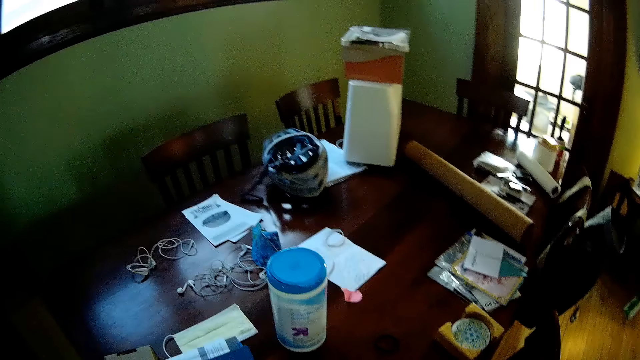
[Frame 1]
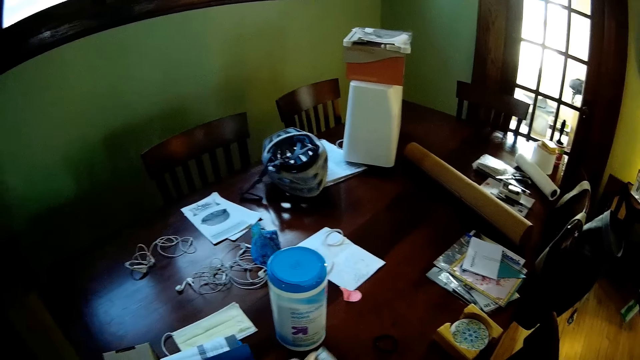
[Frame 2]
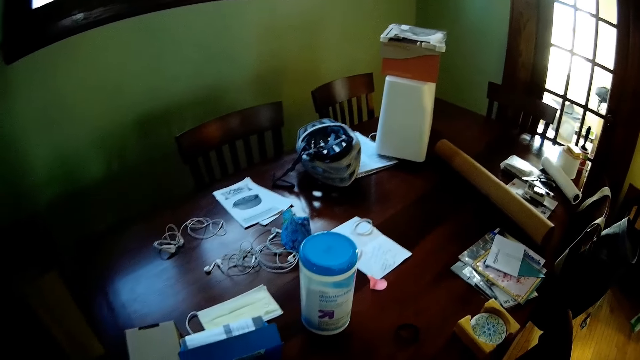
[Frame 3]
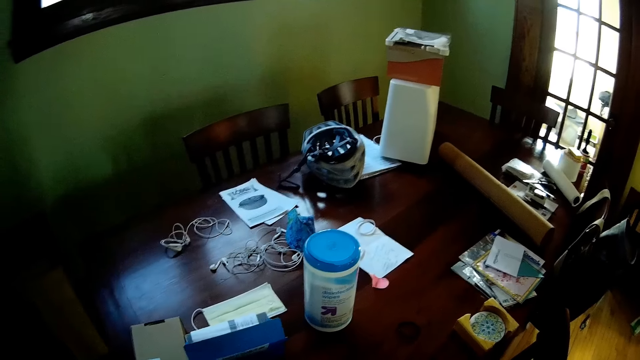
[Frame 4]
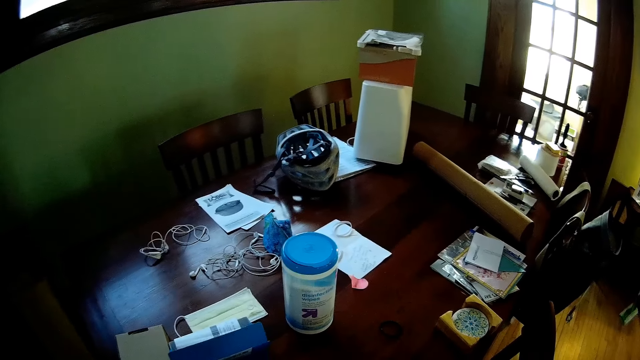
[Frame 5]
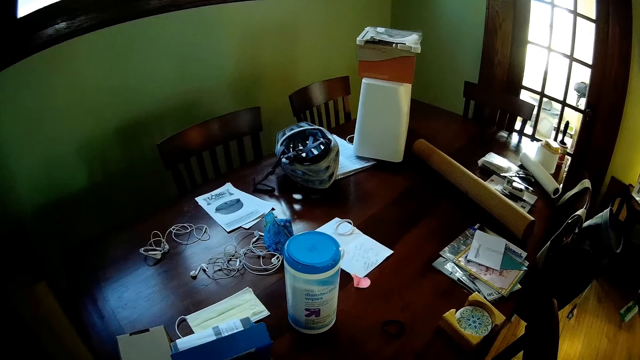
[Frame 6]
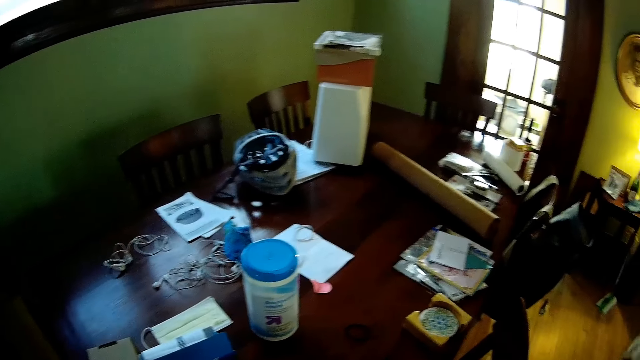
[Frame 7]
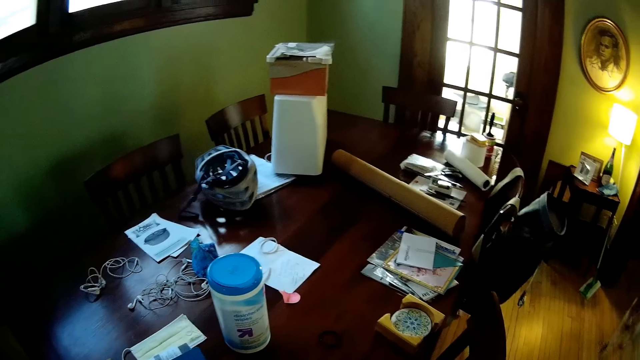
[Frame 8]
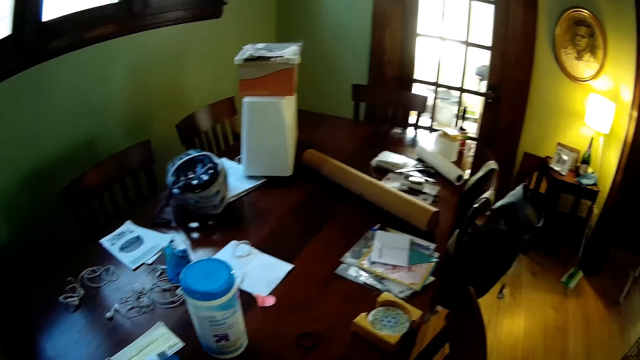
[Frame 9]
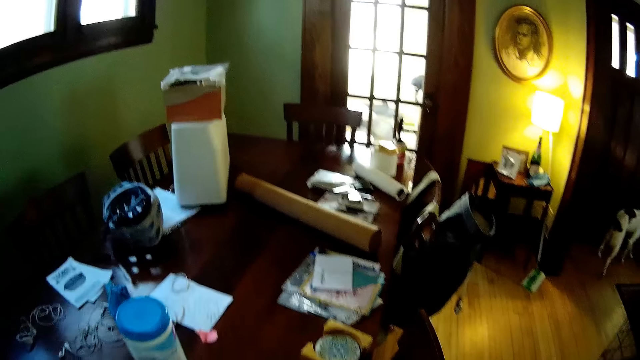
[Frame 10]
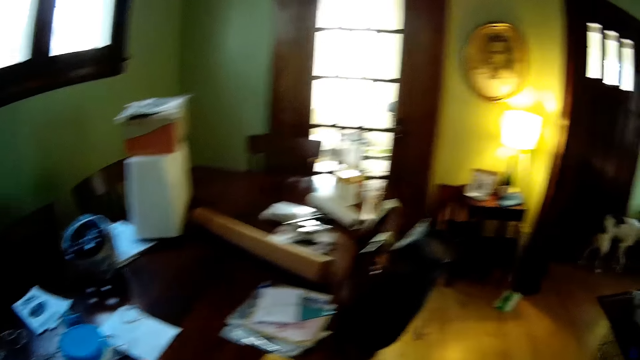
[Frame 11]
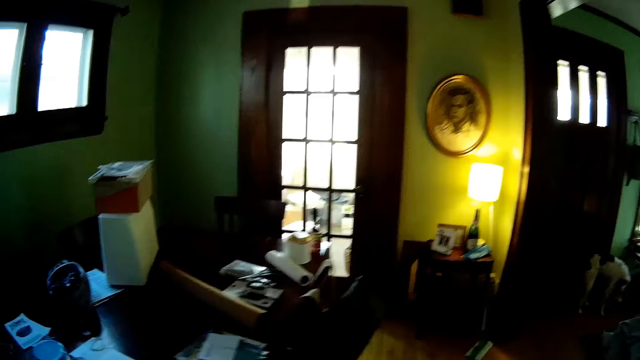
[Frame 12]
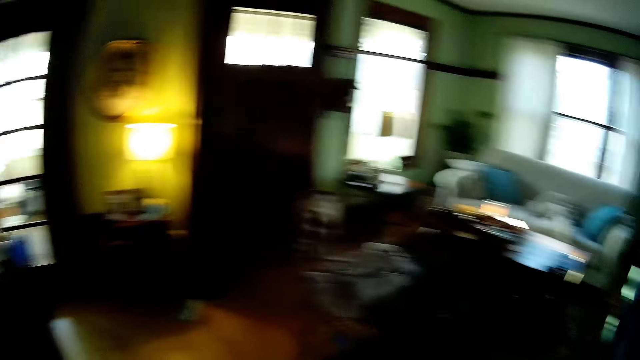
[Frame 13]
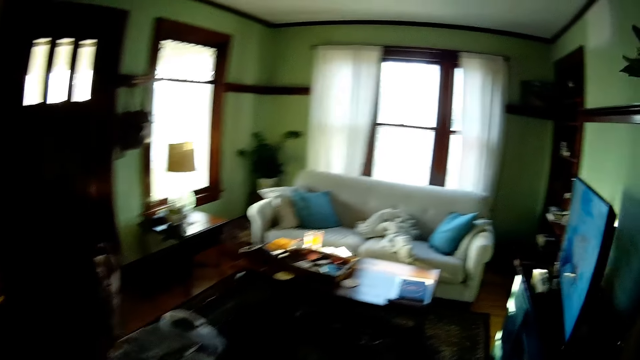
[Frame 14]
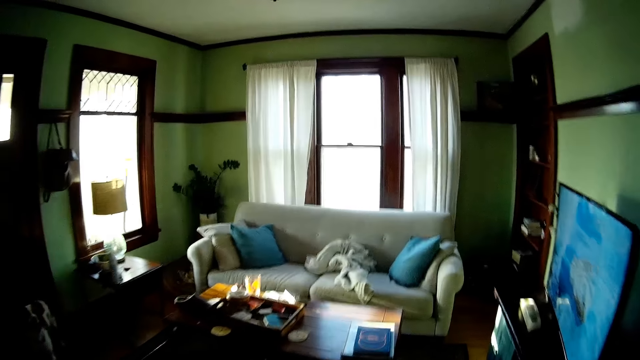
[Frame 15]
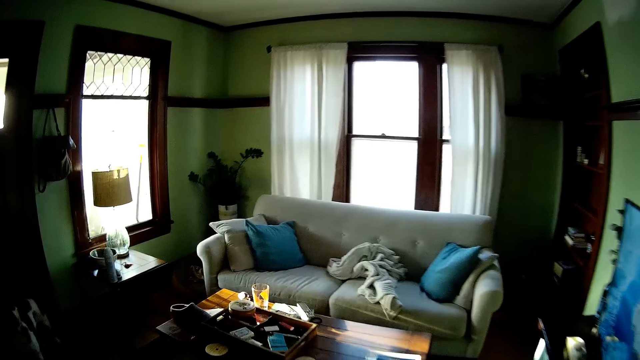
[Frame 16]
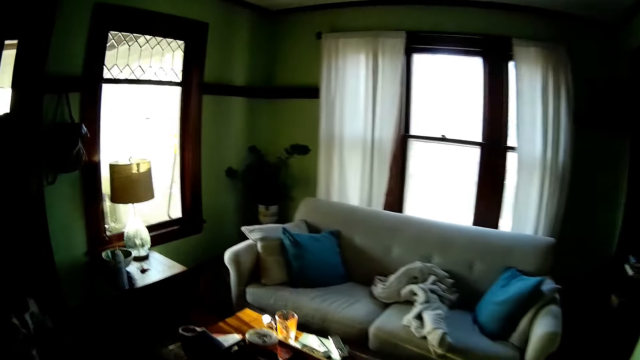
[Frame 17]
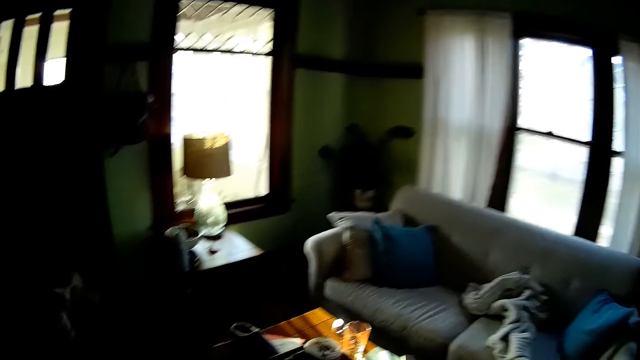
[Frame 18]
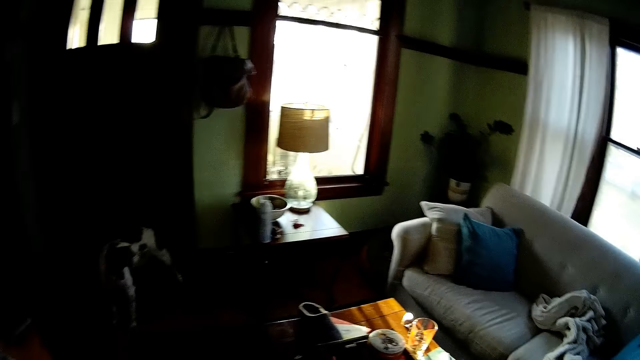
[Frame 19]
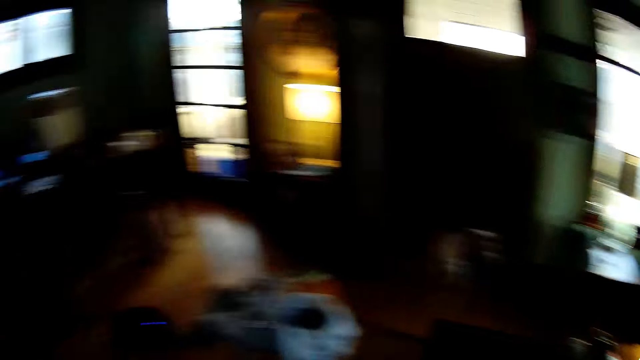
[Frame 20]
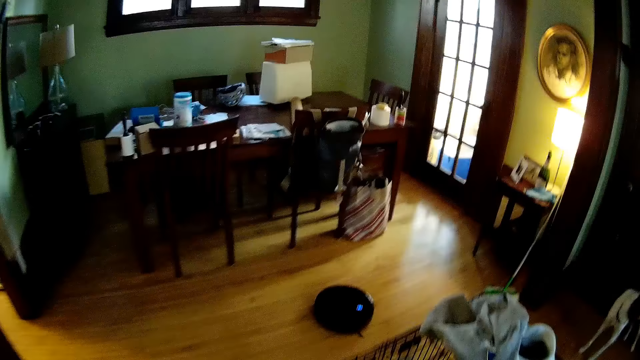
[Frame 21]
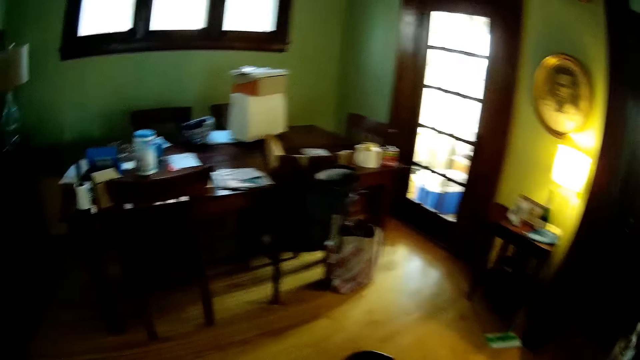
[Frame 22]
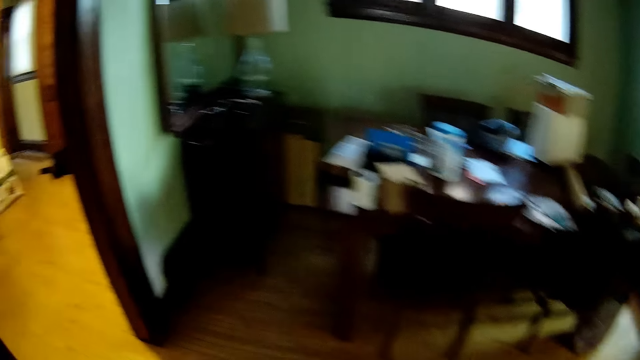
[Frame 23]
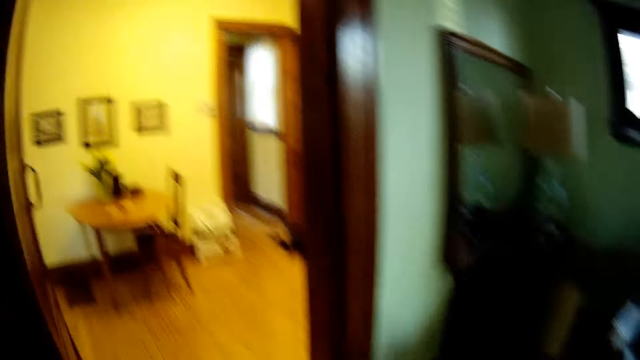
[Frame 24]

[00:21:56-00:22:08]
The camera wearer walks around in the house.

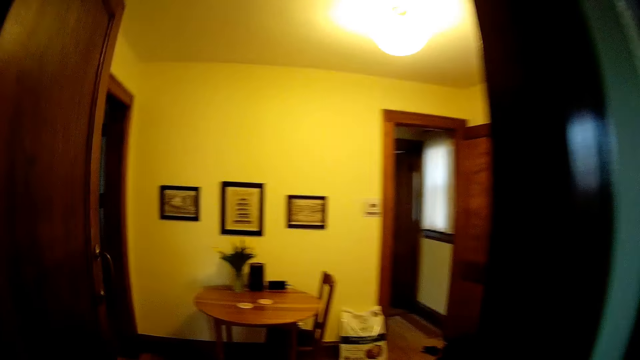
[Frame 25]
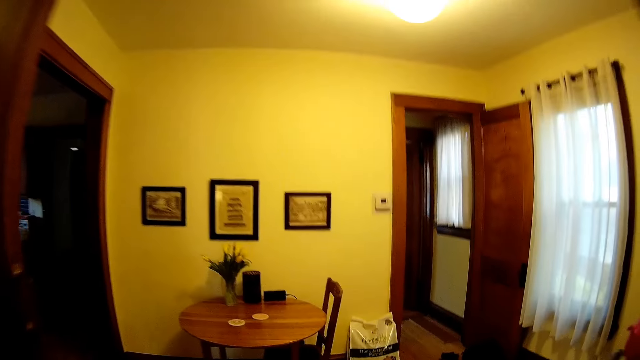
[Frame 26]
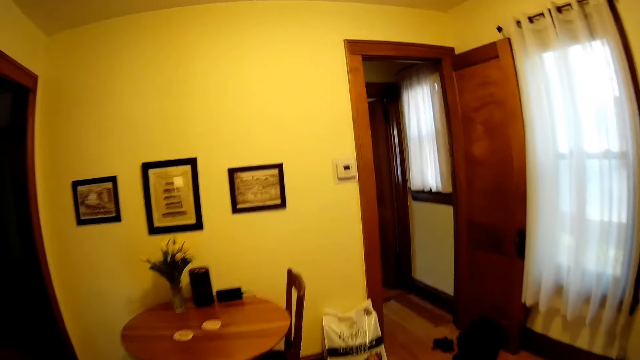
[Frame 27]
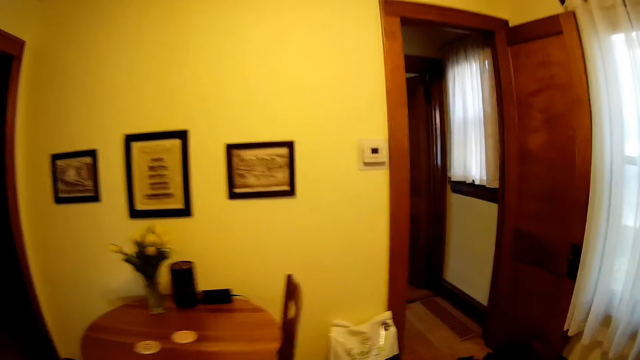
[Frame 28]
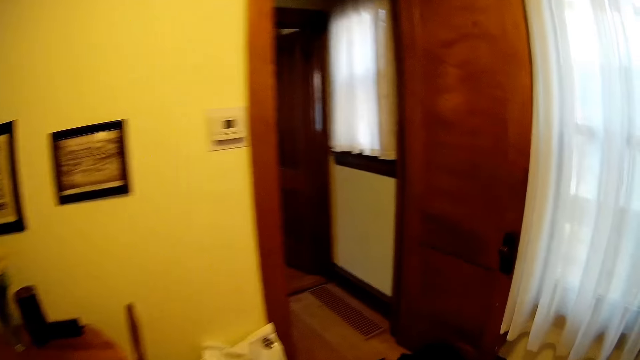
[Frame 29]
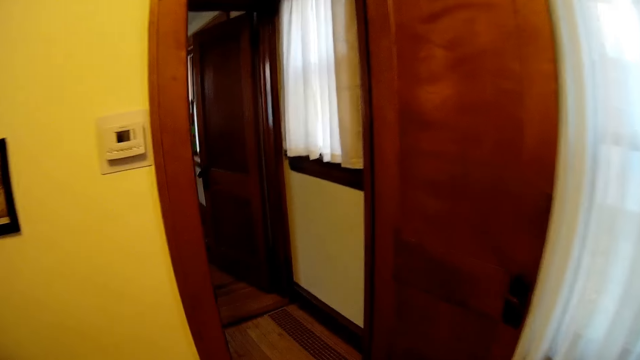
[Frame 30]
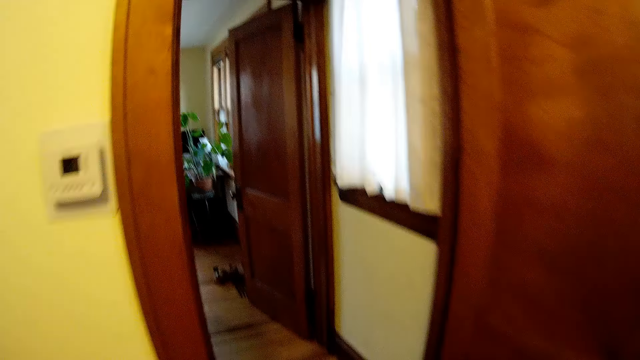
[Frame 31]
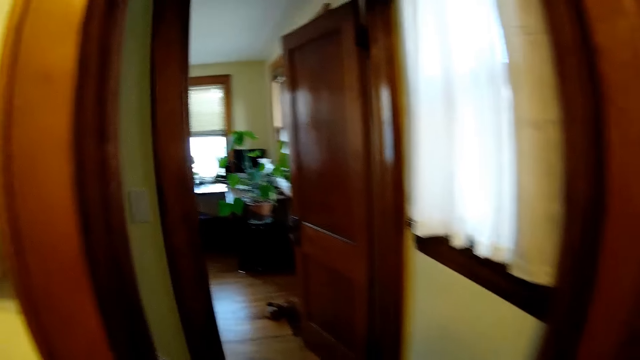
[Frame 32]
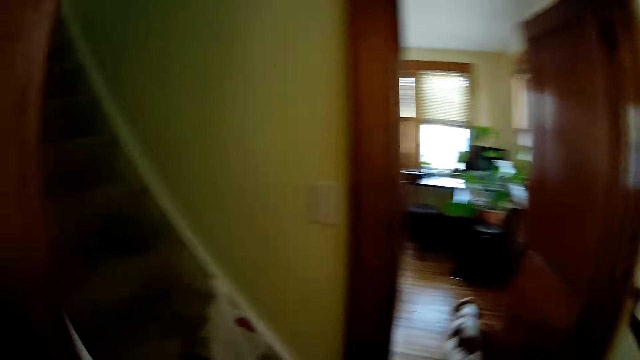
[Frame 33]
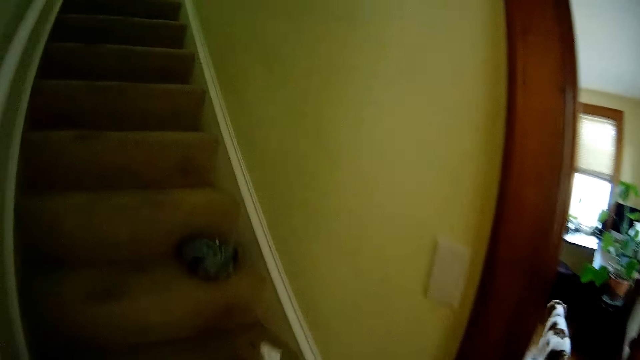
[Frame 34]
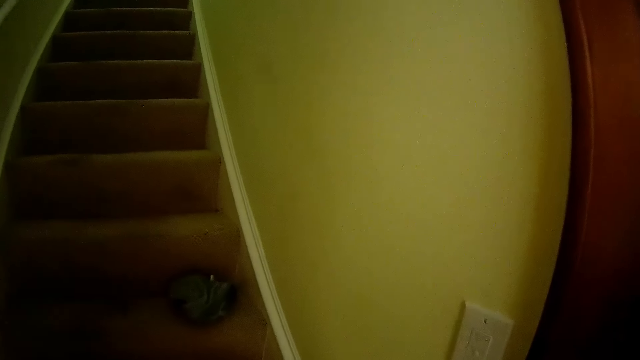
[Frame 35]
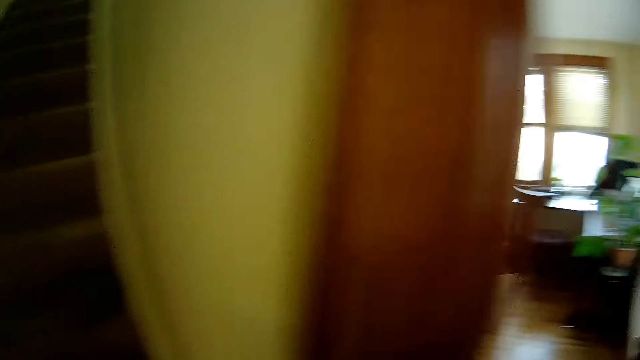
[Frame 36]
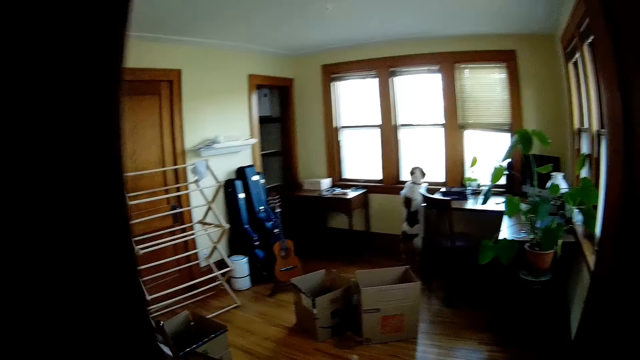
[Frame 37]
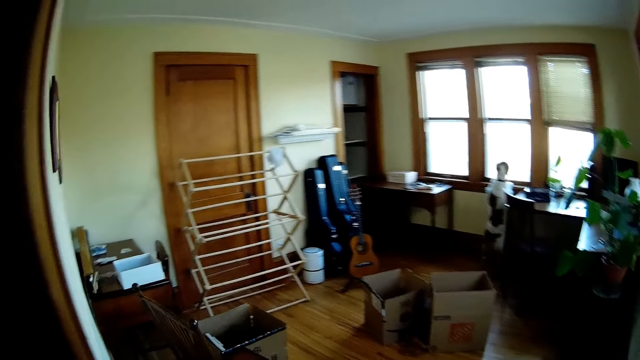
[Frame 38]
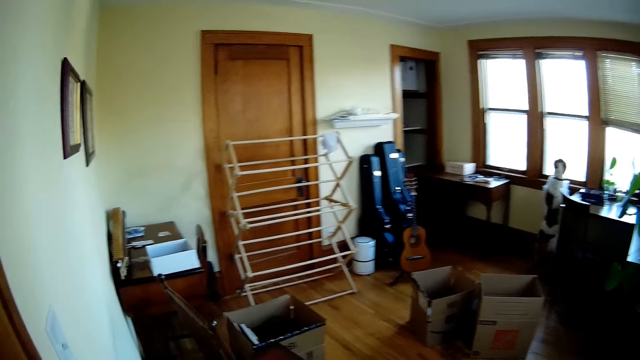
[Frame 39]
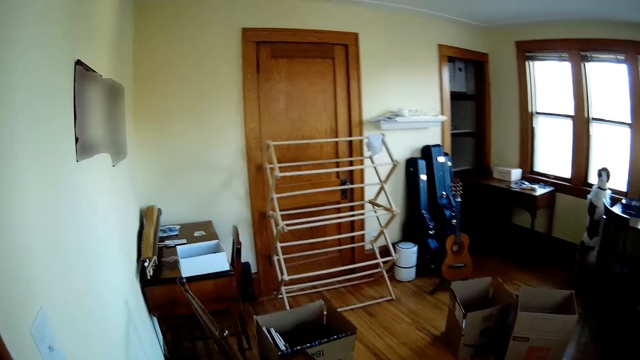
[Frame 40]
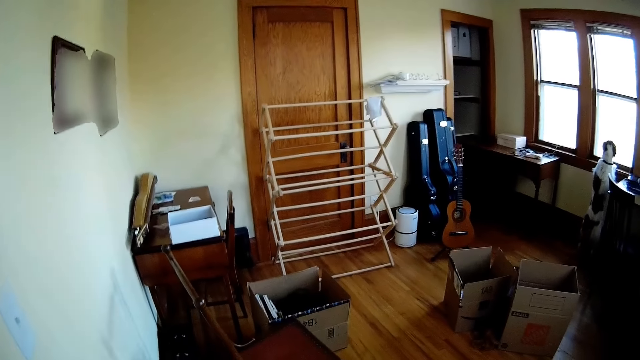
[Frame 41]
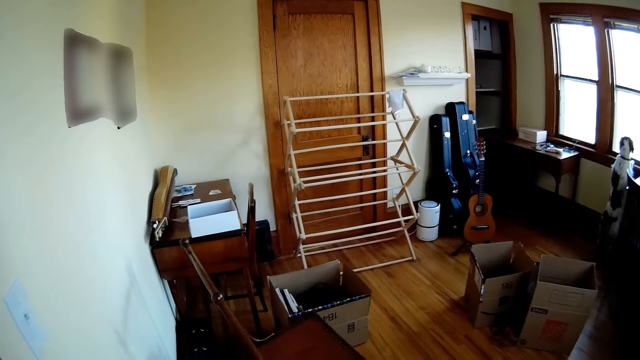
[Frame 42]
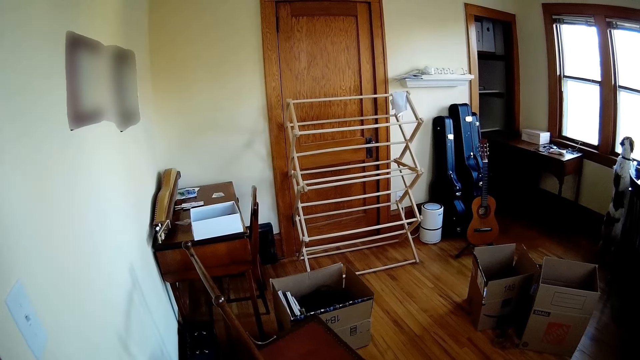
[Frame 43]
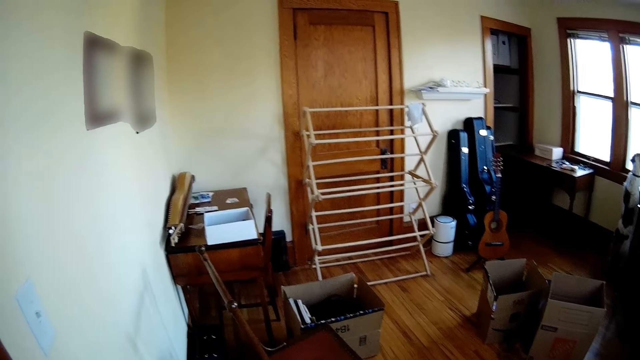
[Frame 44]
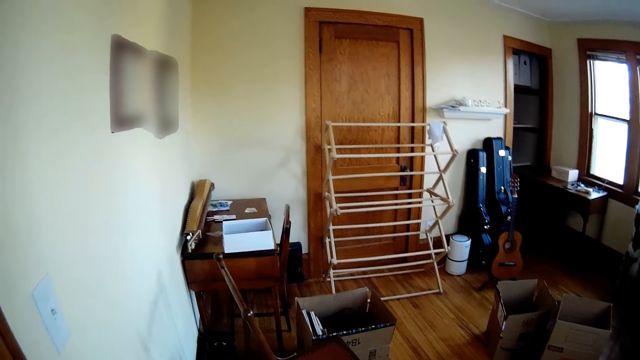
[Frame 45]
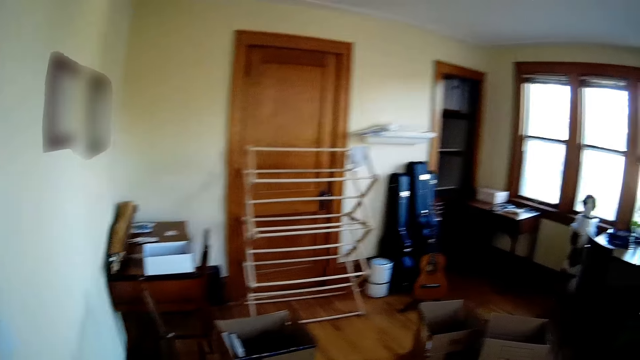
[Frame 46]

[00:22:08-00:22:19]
The camera wearer looks around in the house.
